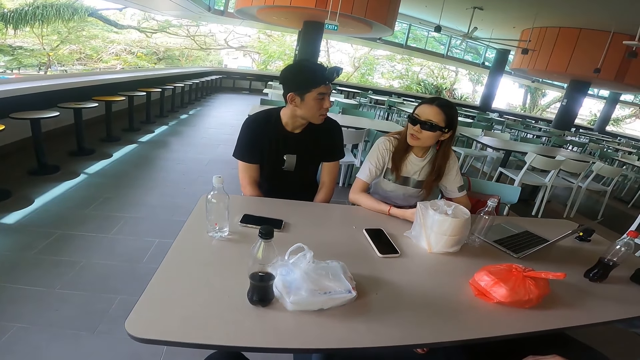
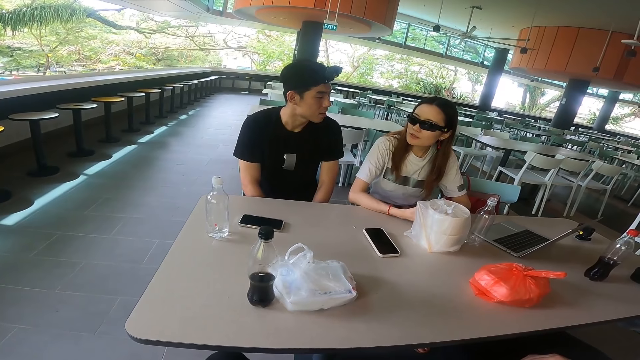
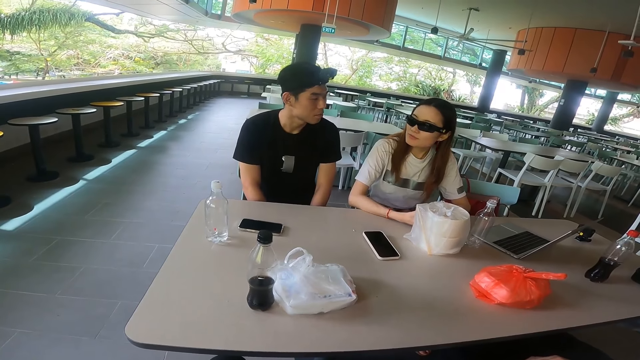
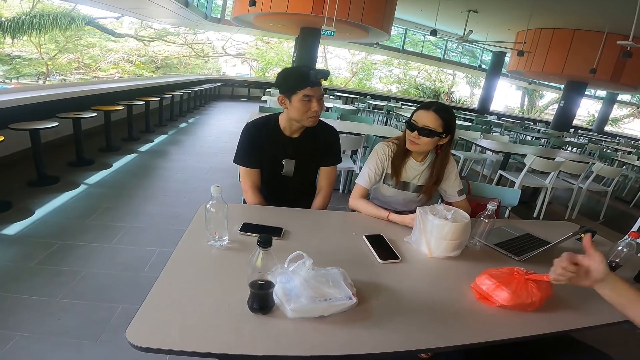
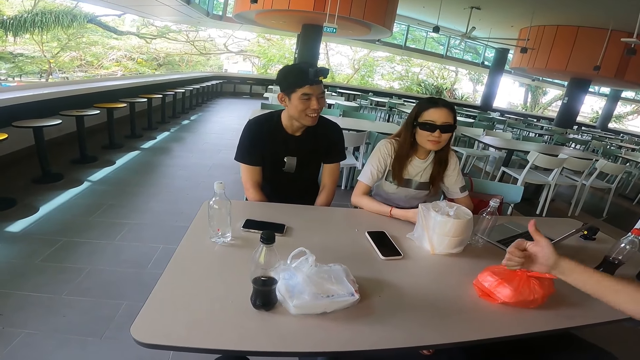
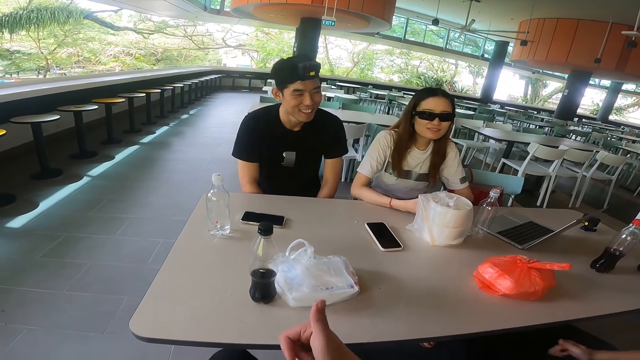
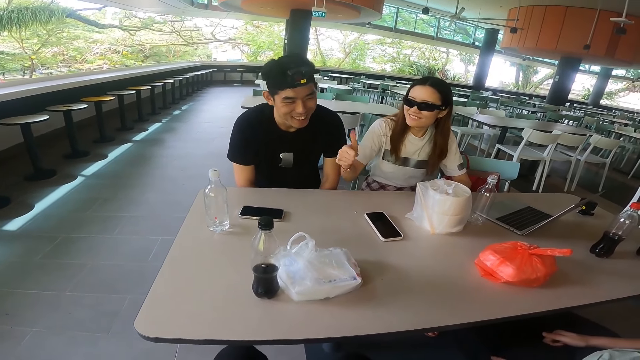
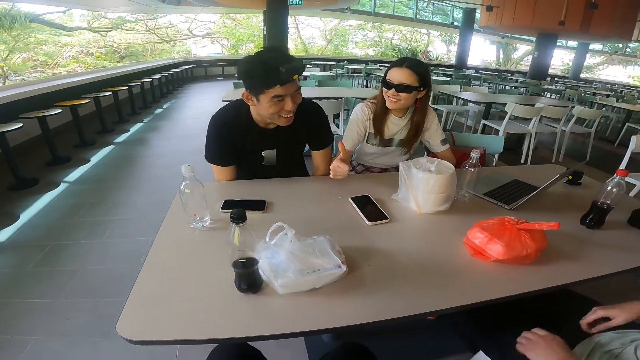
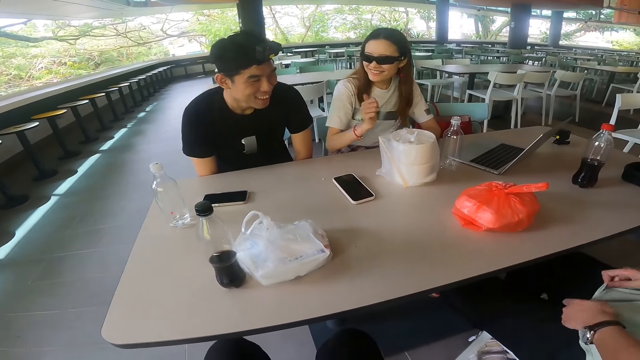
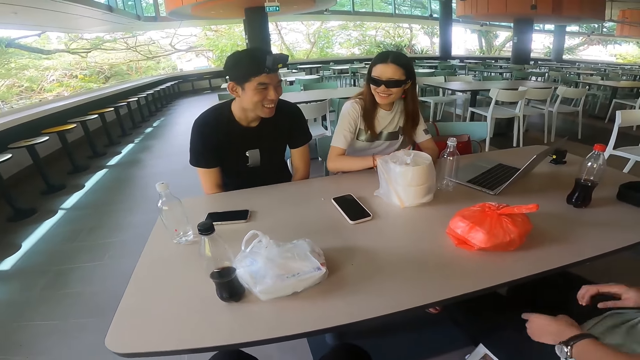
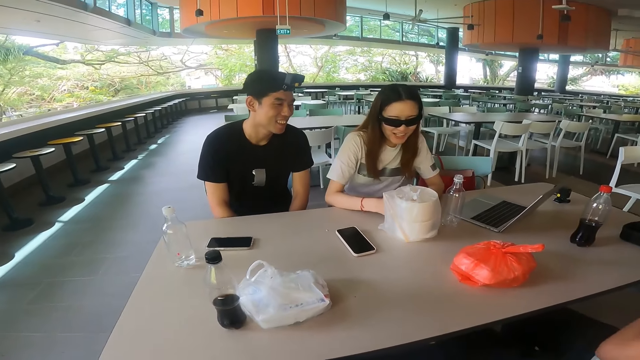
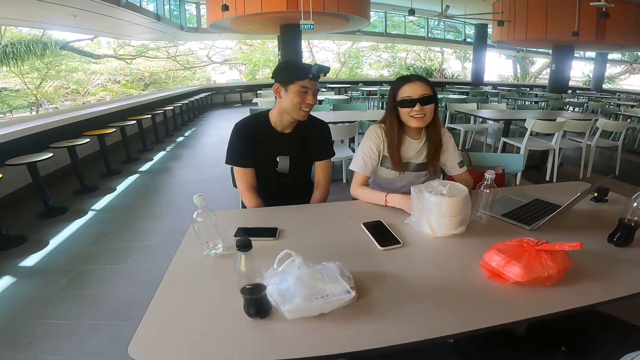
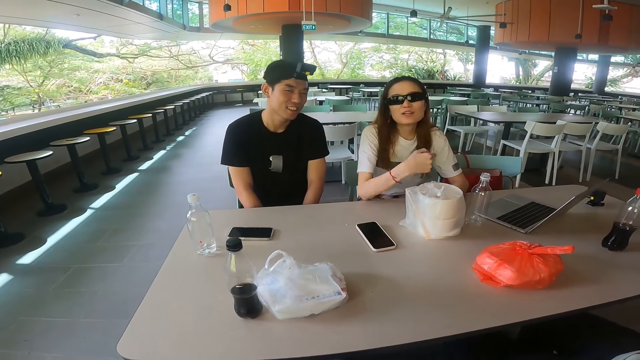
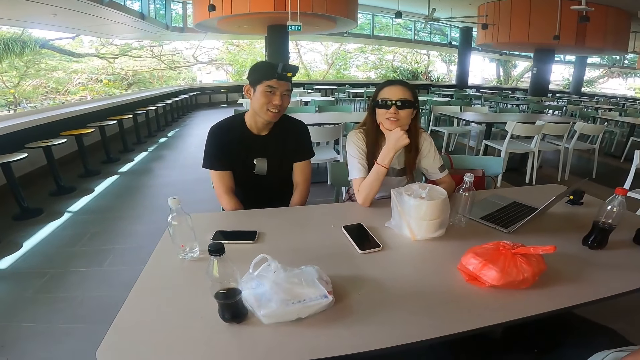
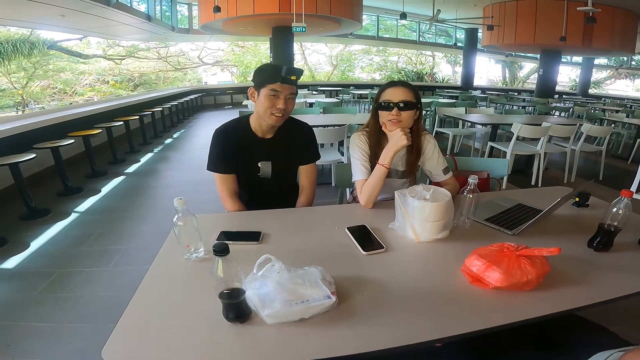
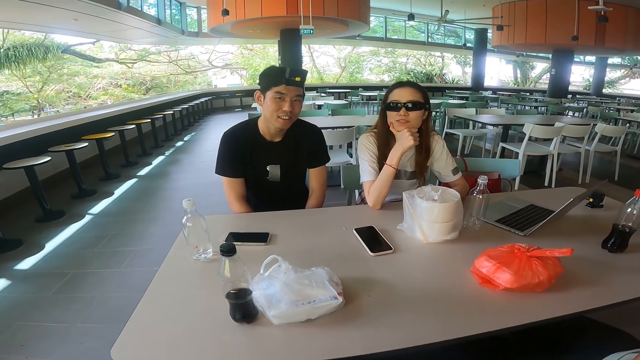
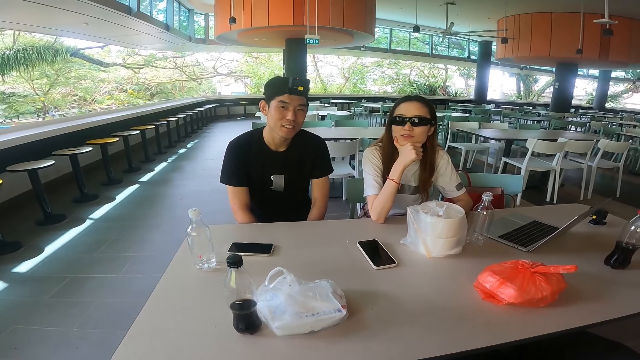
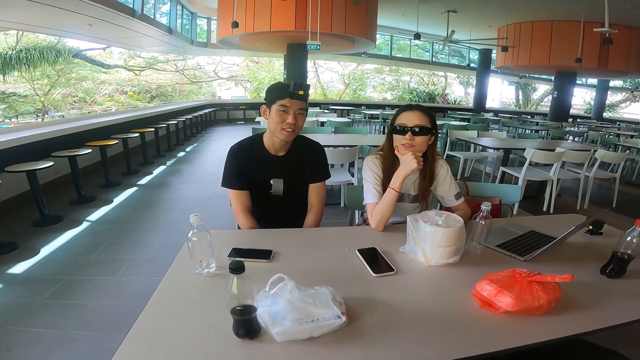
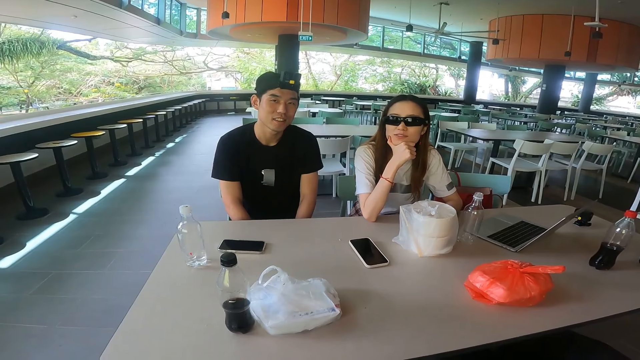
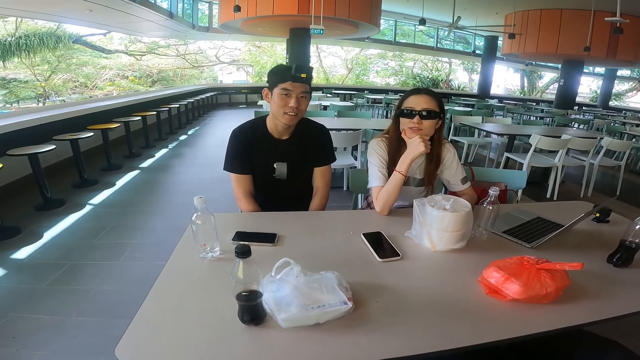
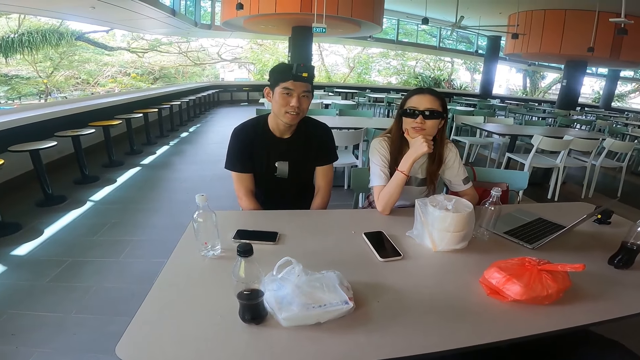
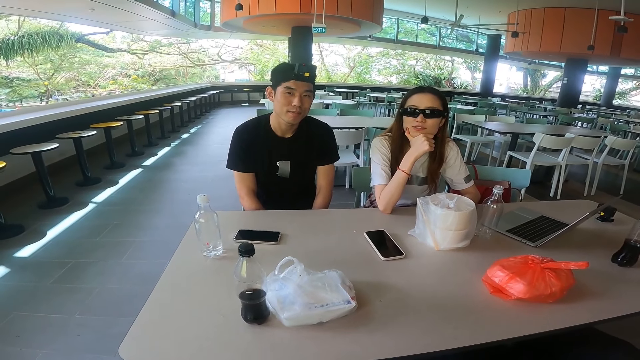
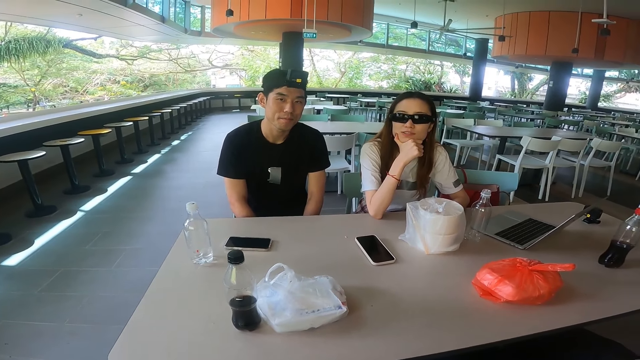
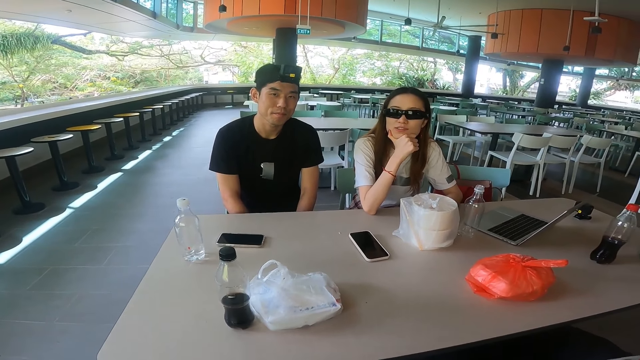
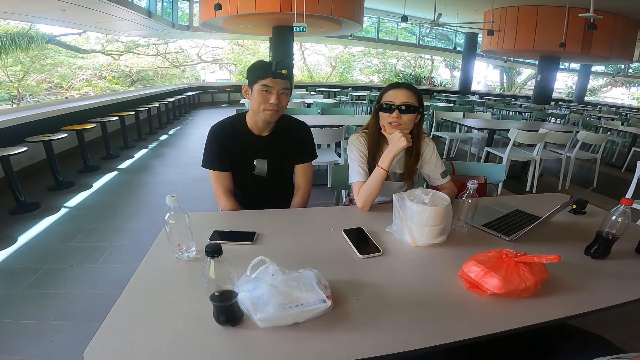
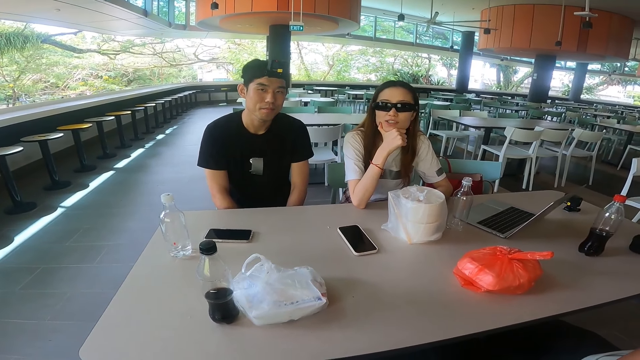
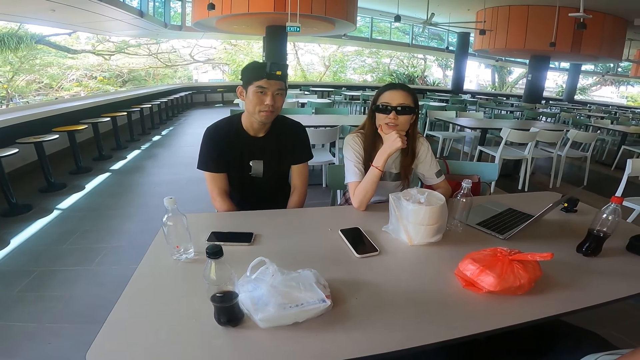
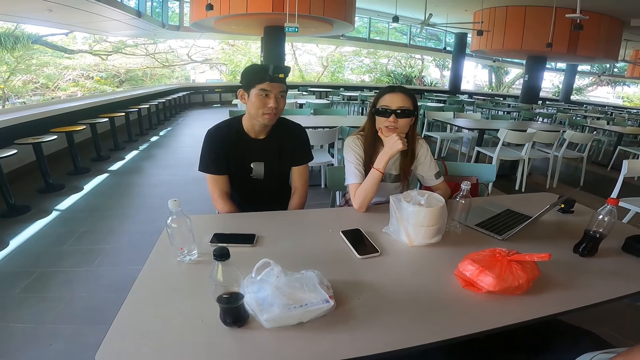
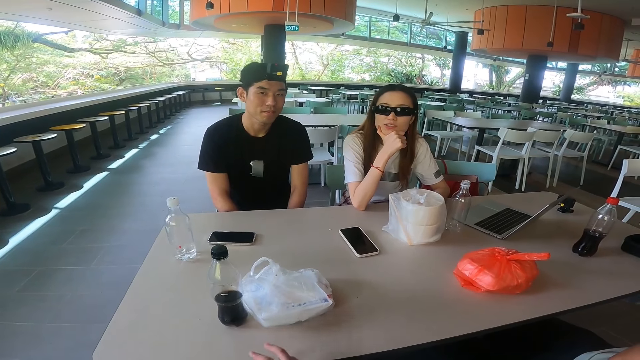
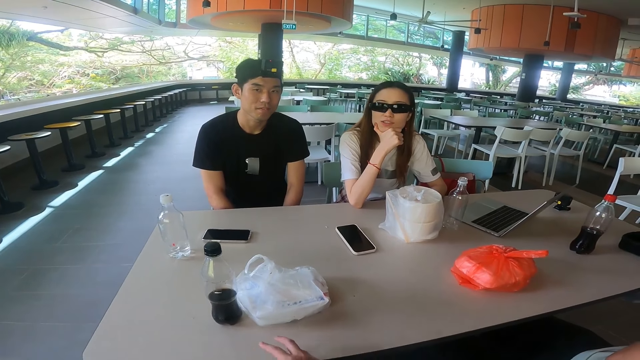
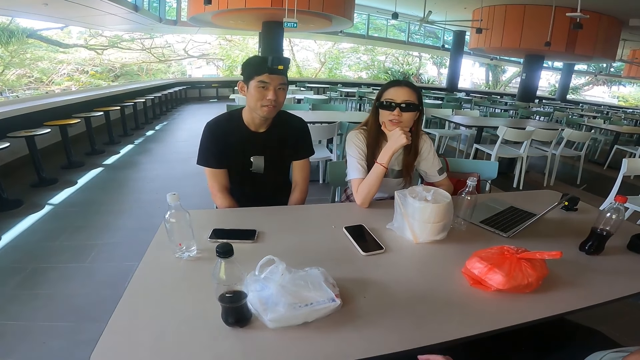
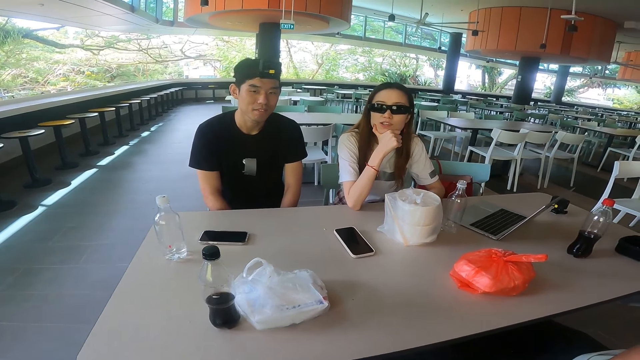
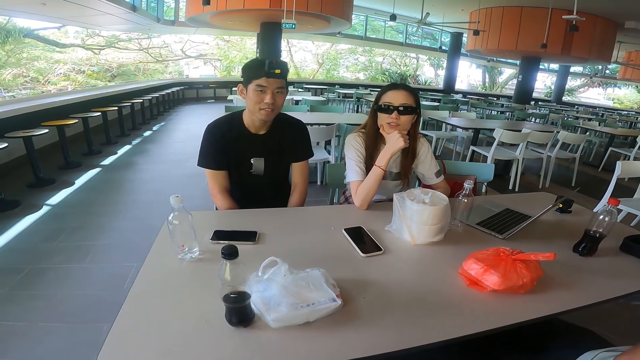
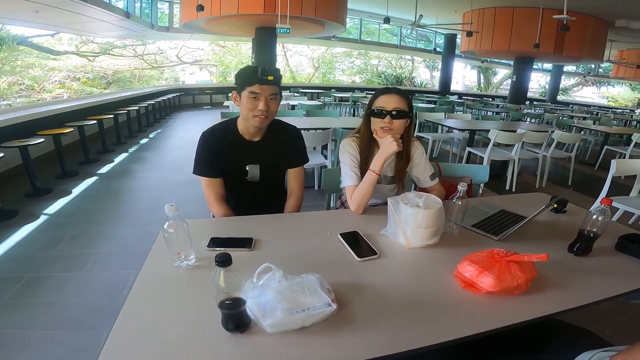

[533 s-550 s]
A man gestures a hand. The camera wearer gives a thumbs up. A woman gestures with a hand. The man adjusts a t-shirt and folds hands. The woman holds the face with a hand. A person talks. Someone touches the chin. The camera wearer gestures with a hand.

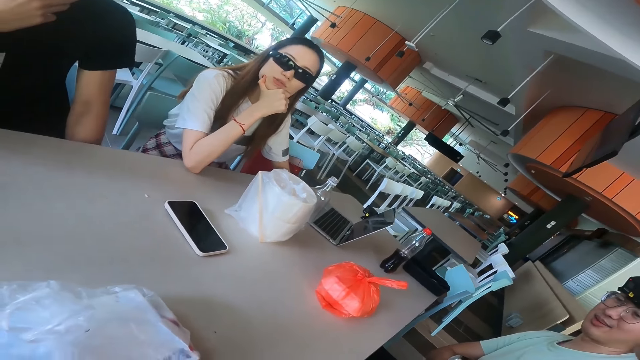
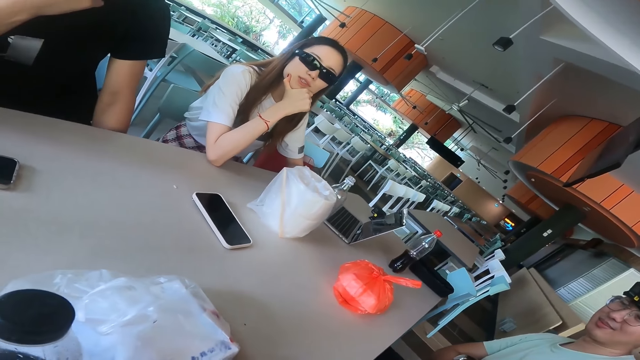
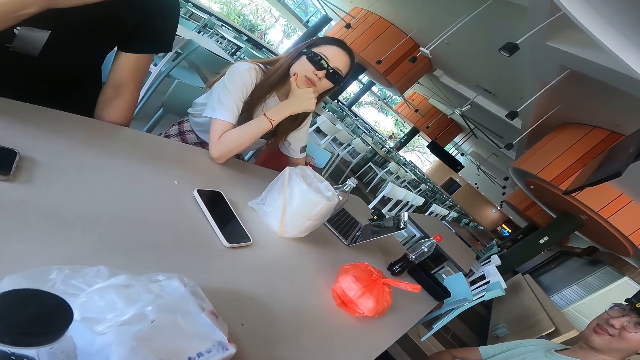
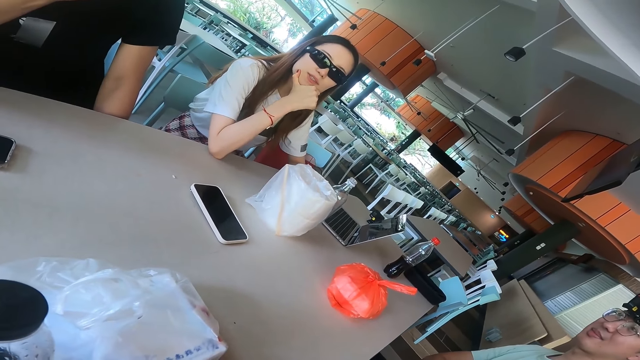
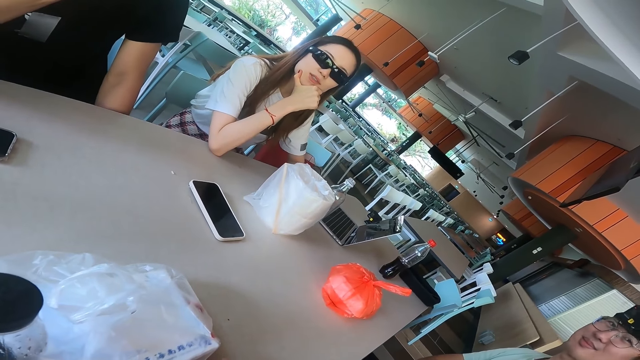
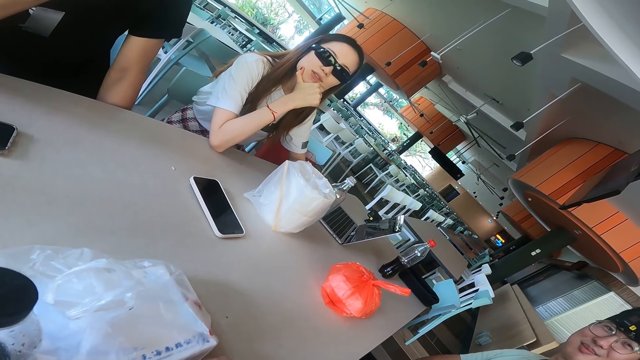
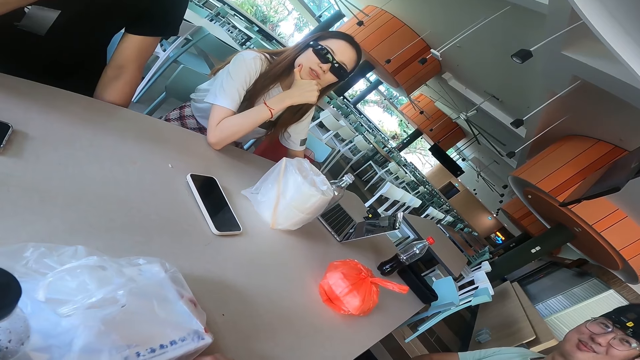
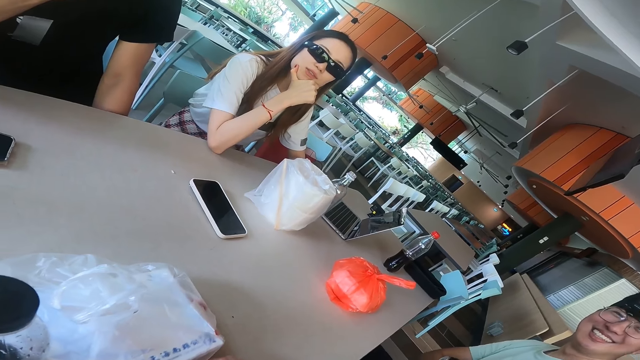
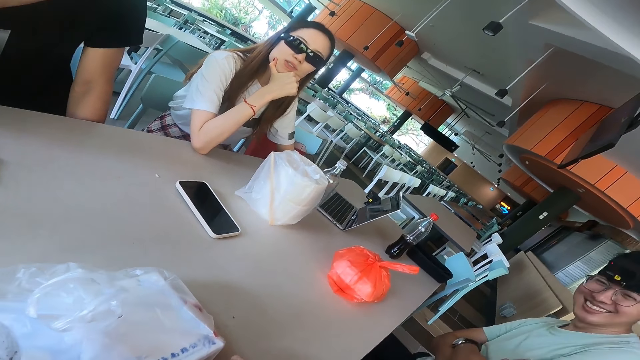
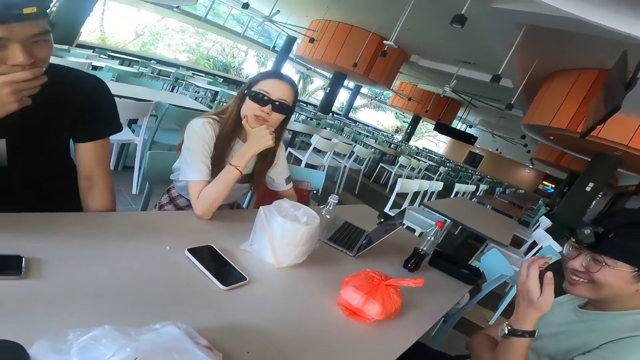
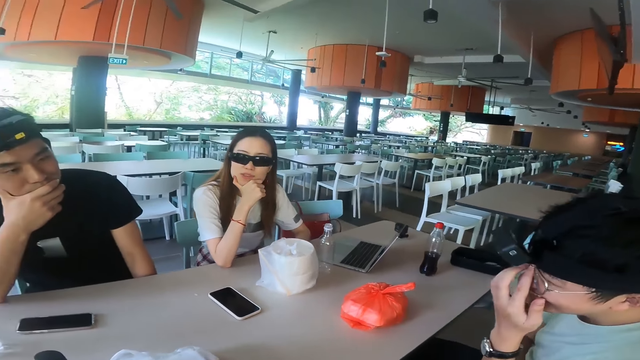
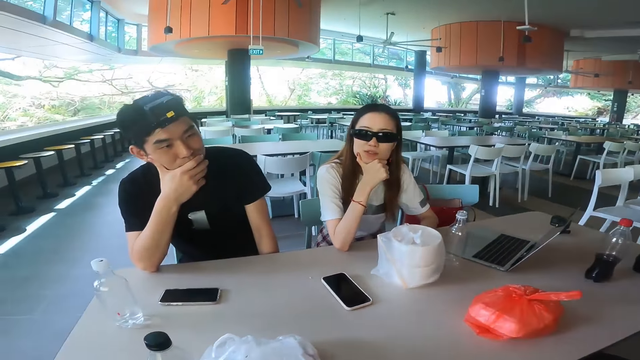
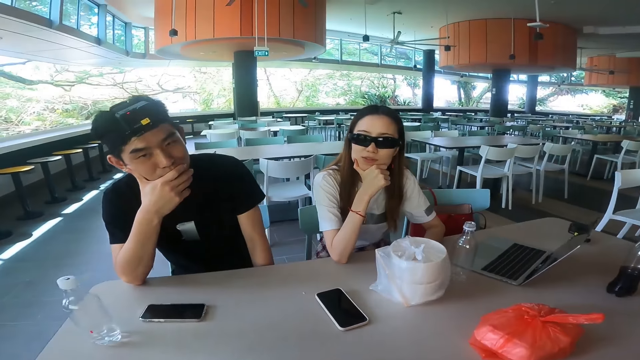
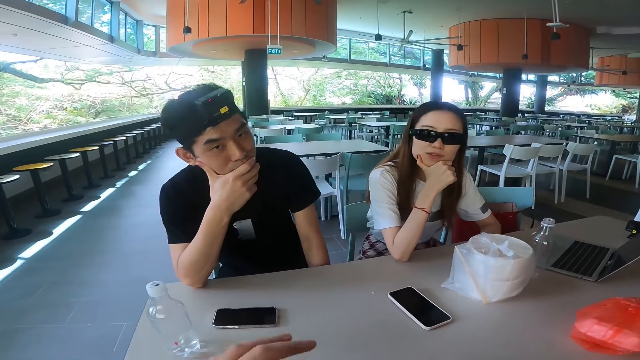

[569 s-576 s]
A man talks while touching the chin. The man adjusts glasses.
